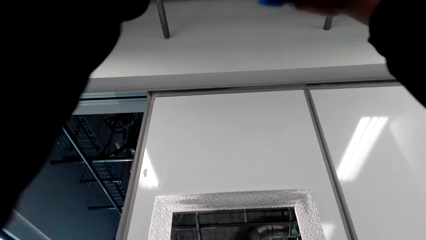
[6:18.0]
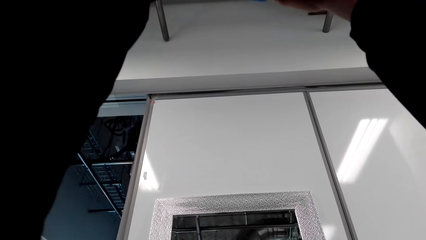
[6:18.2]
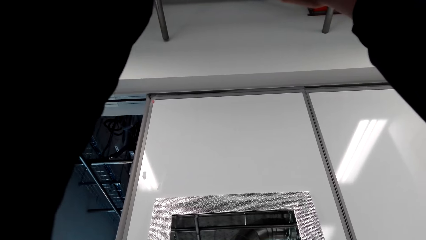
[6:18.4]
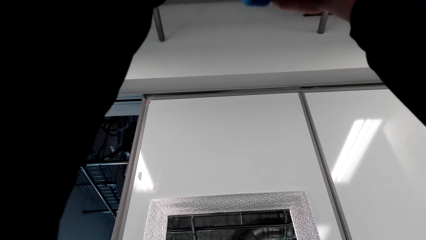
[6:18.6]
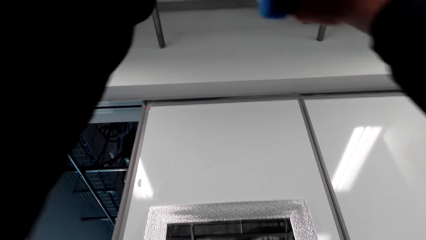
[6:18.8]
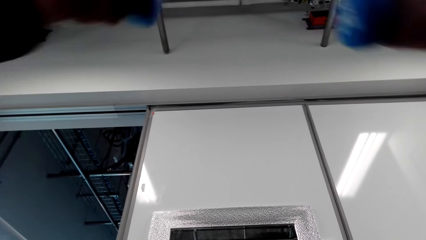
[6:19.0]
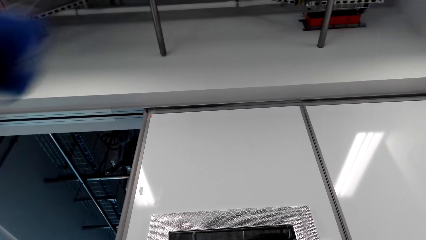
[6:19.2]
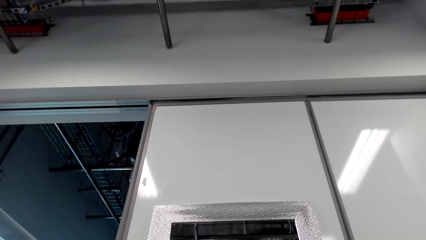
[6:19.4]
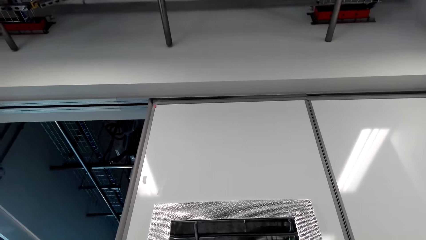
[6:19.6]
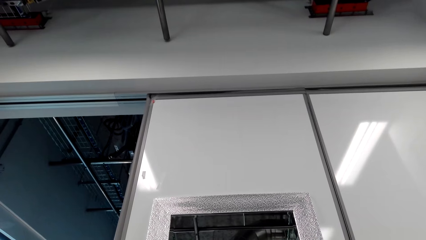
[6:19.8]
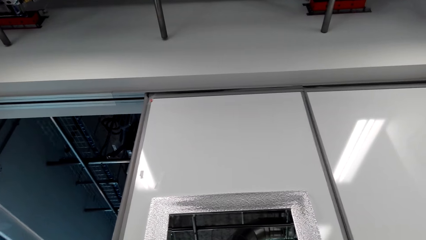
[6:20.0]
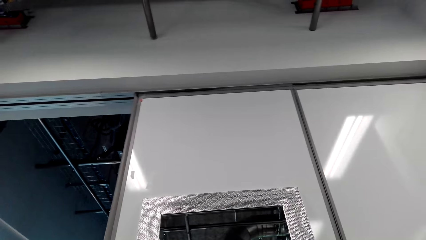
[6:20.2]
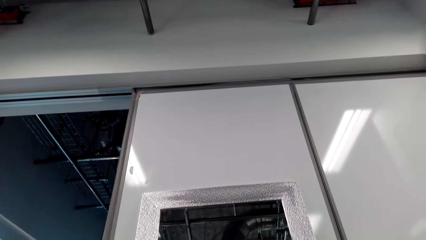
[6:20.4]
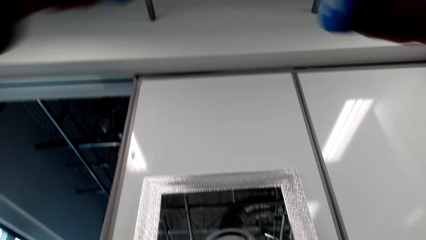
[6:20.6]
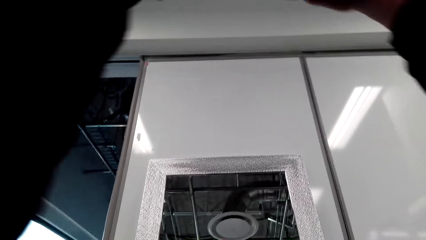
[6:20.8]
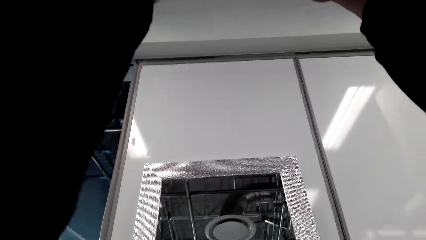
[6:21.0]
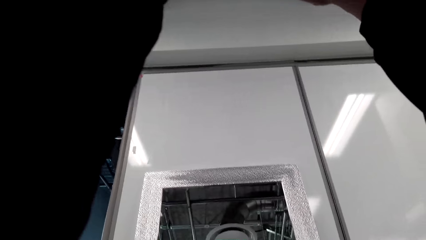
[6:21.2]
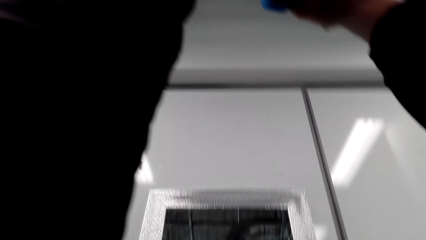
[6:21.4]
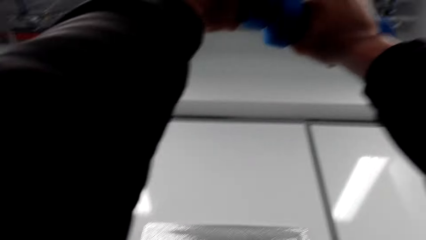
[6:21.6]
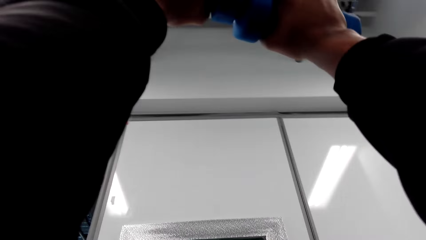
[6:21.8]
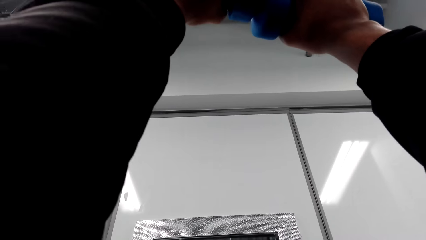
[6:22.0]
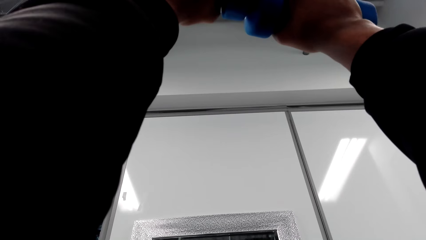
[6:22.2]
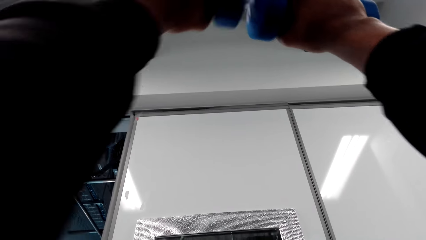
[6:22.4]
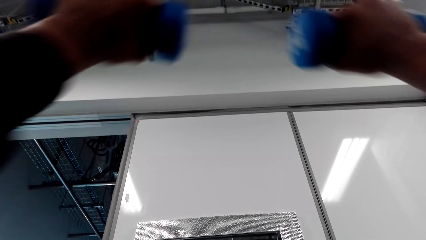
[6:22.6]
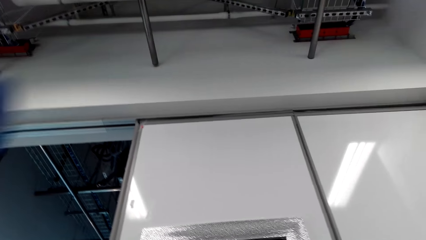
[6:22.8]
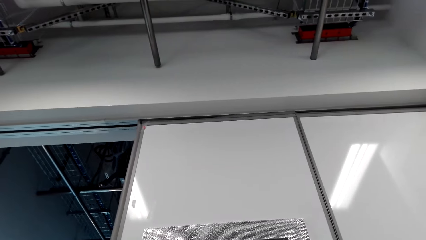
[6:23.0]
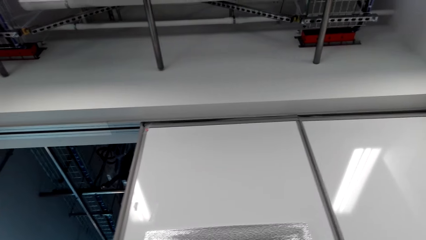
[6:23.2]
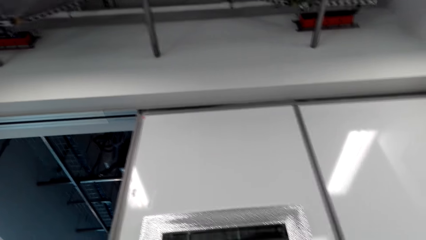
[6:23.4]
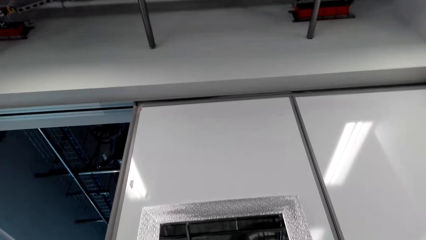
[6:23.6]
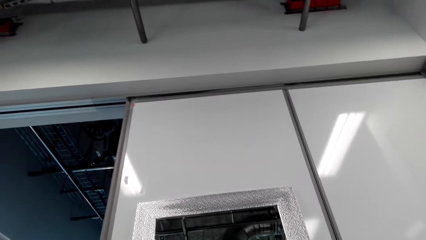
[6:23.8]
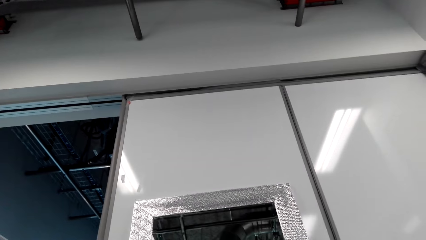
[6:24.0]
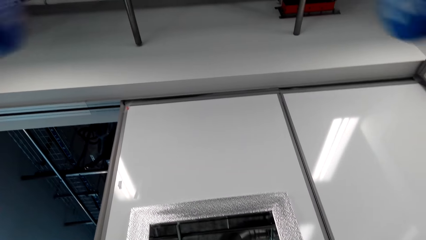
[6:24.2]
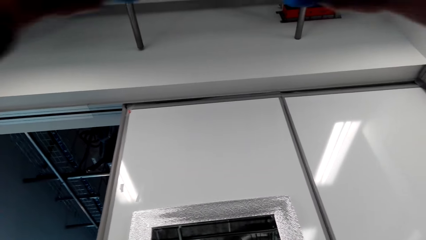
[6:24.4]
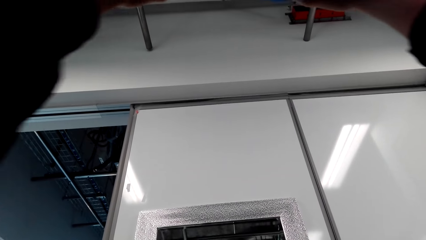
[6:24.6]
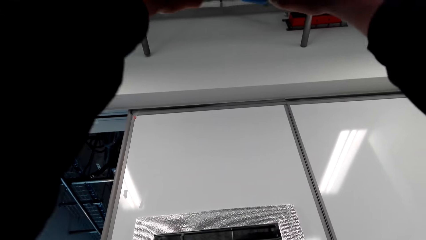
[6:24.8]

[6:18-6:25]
The camera wearer works out using the dumbbell set.

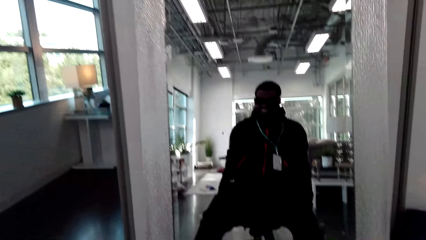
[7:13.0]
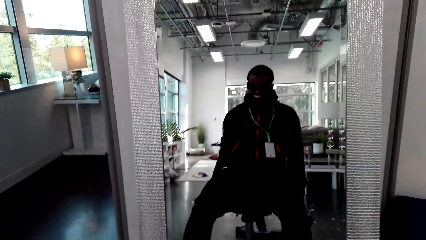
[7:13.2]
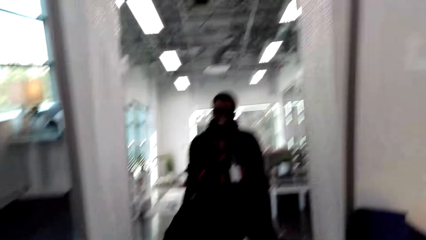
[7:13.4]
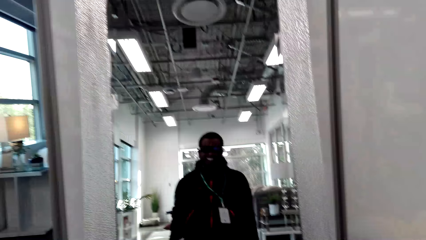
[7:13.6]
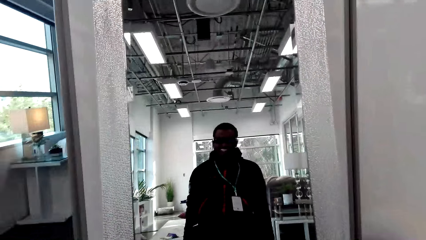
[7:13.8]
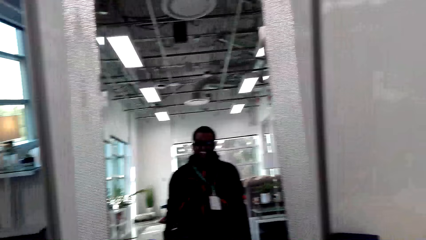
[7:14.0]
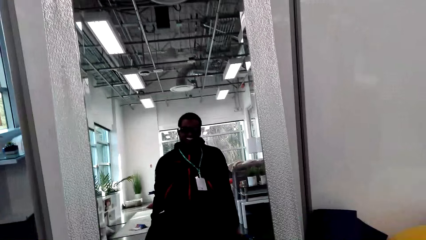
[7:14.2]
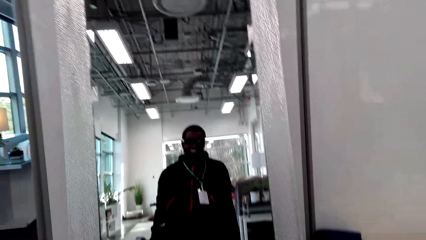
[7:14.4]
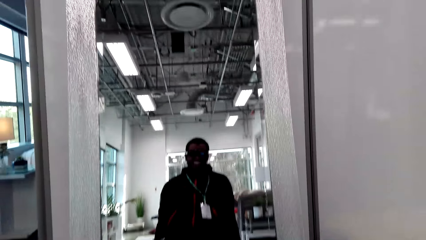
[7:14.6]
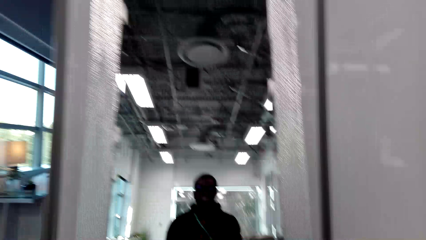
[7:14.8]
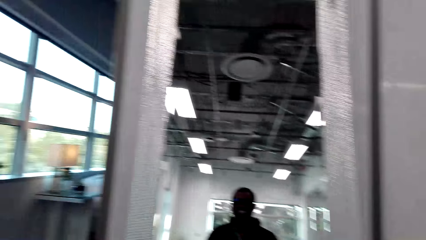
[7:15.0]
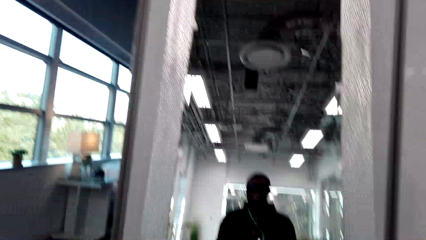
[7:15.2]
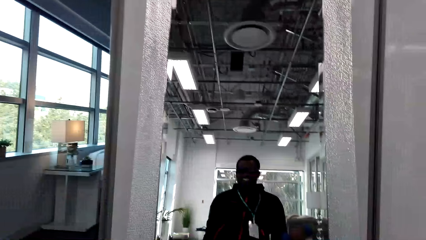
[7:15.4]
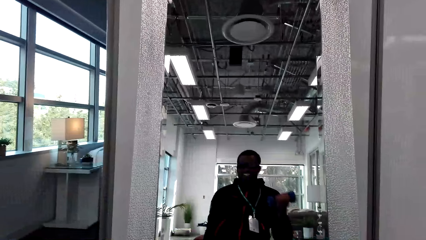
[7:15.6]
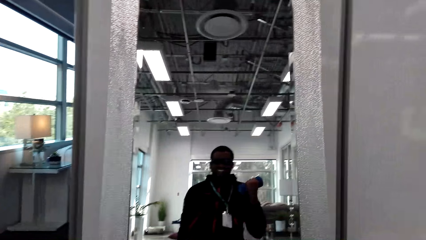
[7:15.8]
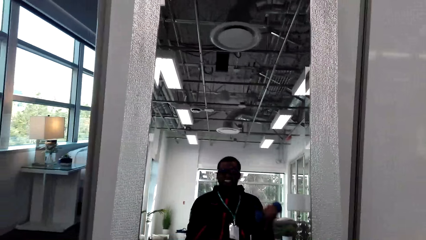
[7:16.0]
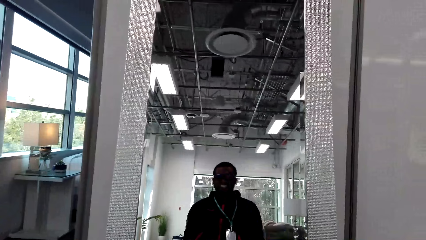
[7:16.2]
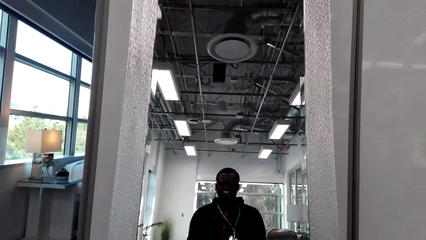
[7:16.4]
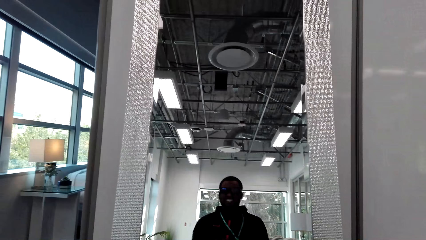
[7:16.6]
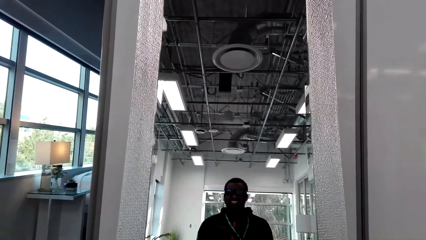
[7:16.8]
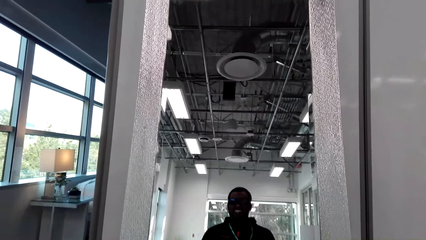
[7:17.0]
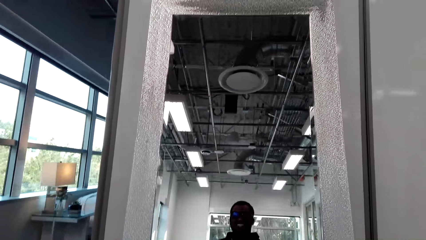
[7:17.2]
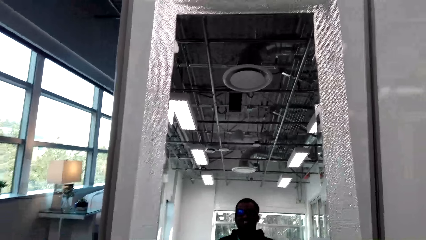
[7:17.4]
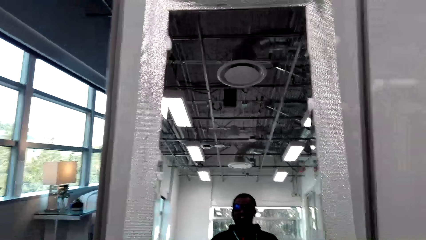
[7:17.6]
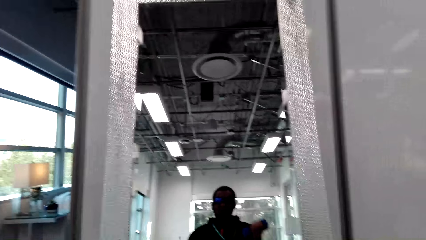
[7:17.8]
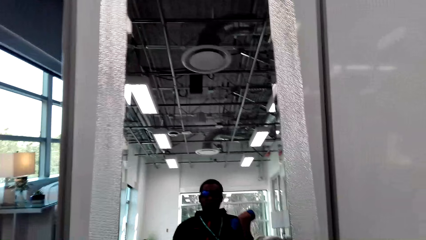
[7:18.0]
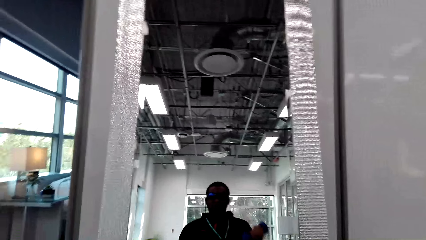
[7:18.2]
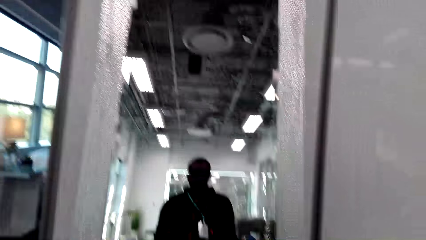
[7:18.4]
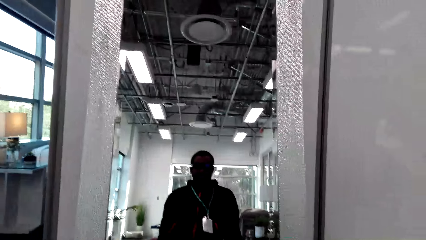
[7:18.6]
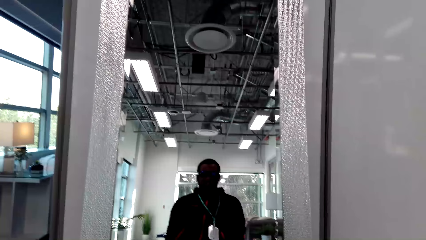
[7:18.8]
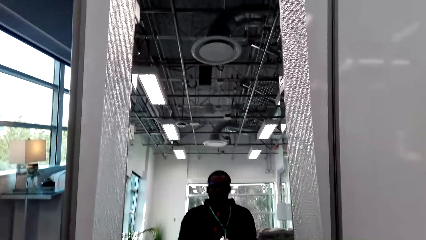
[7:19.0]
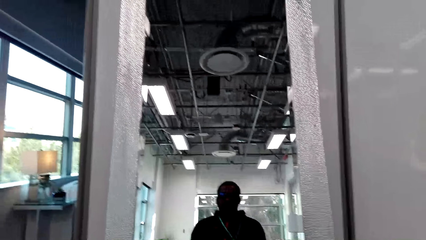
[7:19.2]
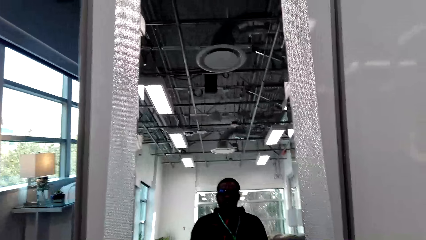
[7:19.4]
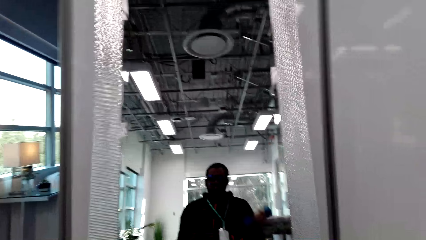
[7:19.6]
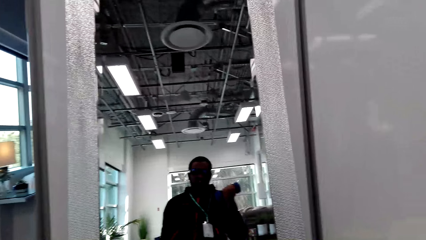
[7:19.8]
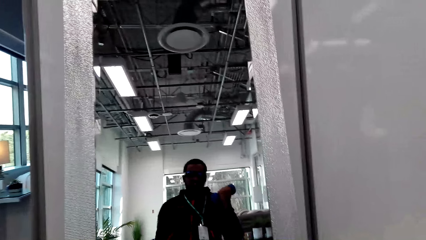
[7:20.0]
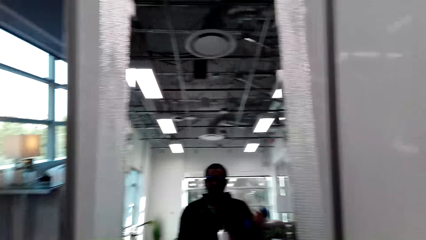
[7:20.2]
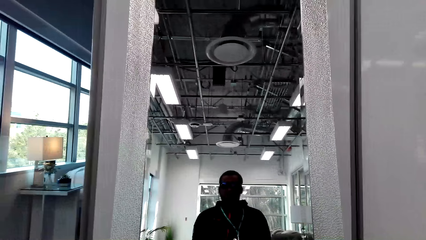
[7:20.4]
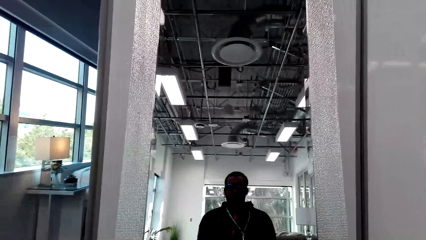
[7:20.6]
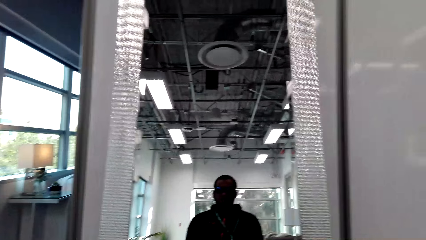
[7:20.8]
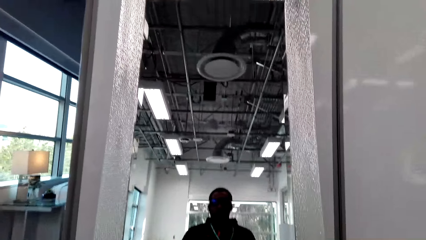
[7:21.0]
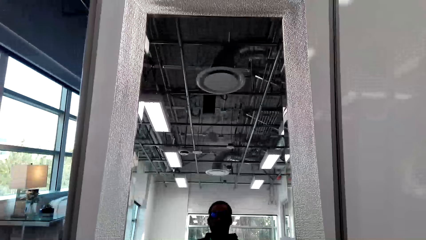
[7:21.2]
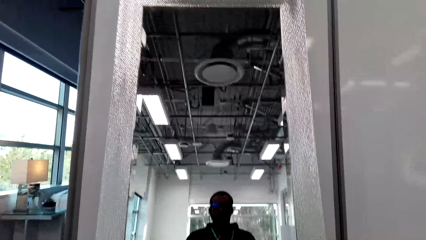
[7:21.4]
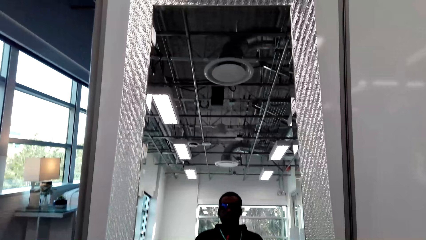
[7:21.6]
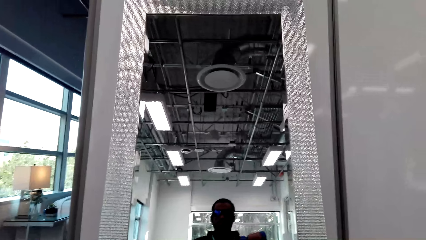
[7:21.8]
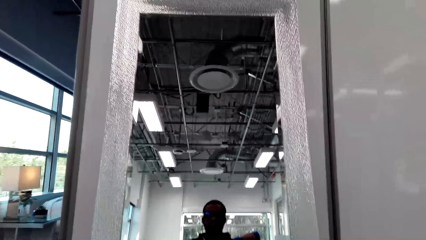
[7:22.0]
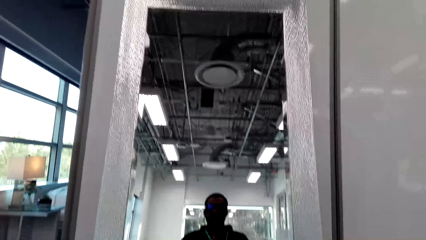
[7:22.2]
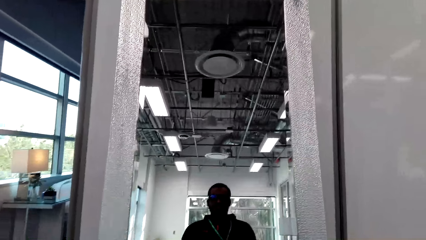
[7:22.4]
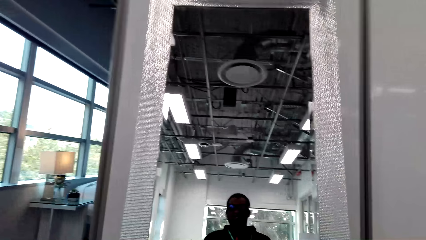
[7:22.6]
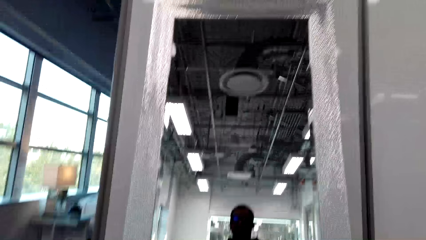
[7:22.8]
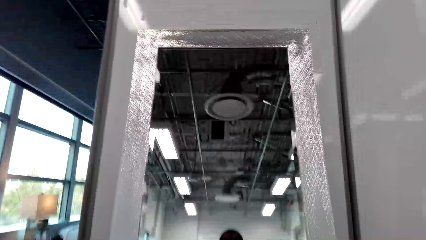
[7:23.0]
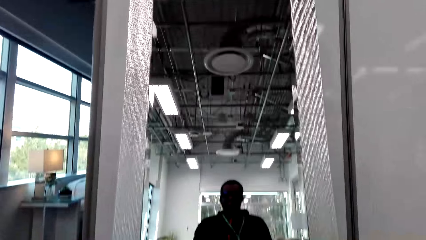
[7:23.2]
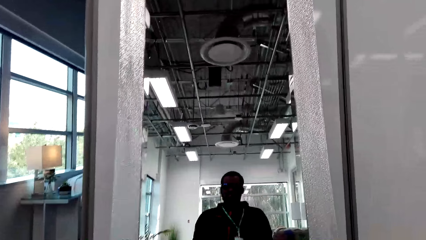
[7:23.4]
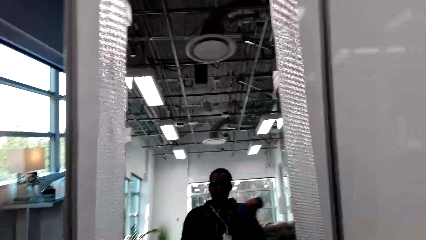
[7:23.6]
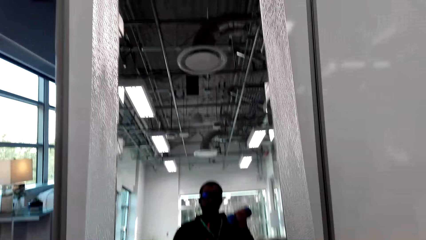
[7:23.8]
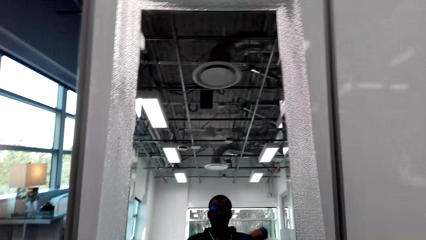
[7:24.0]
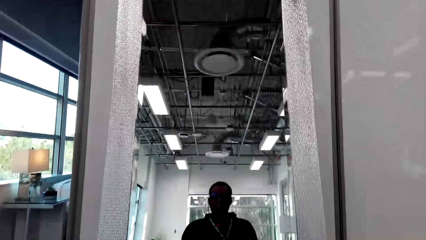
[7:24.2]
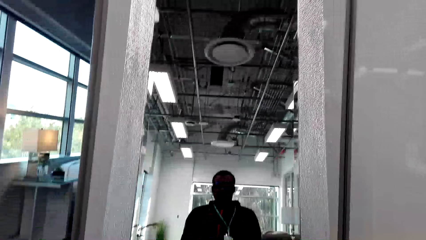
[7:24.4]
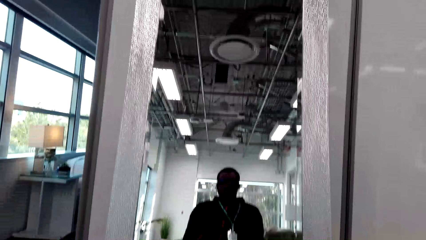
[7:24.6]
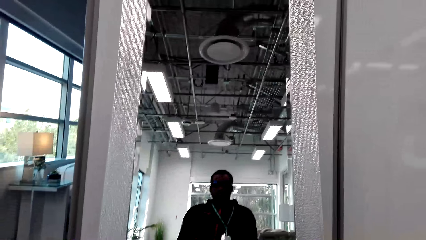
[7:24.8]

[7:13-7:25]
The camera wearer looks at himself on the mirror. They work out using the dumbbell set.
